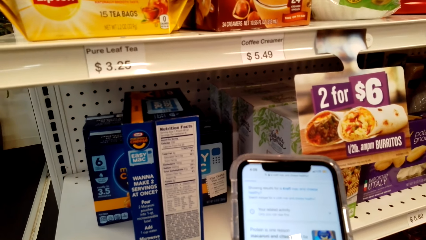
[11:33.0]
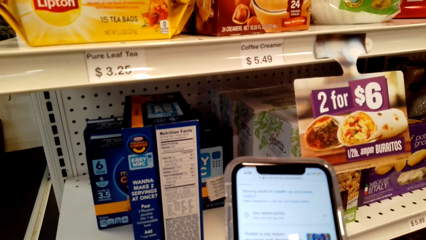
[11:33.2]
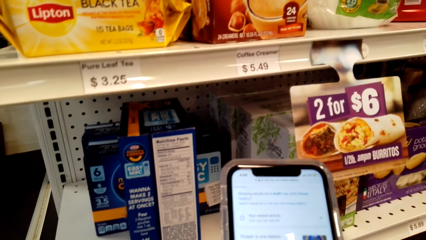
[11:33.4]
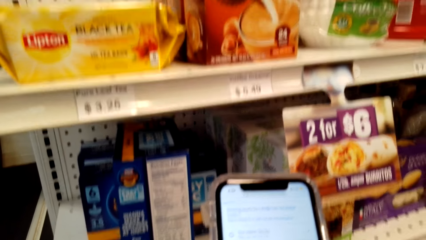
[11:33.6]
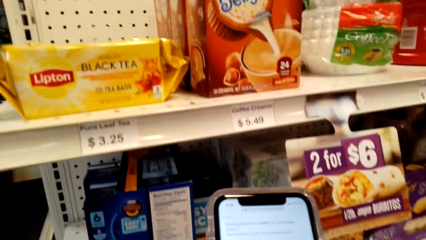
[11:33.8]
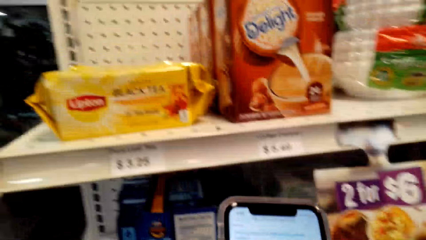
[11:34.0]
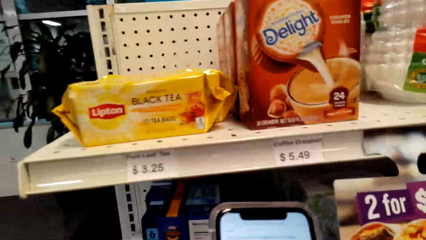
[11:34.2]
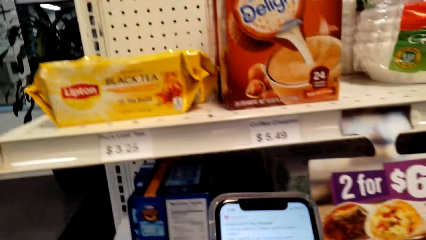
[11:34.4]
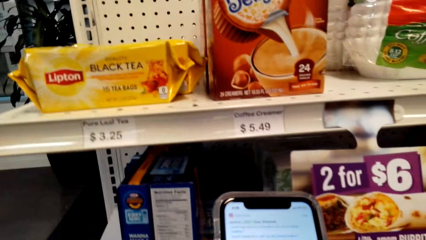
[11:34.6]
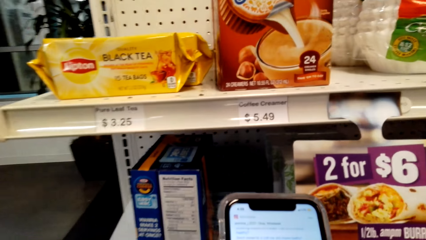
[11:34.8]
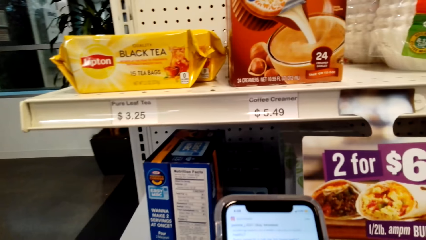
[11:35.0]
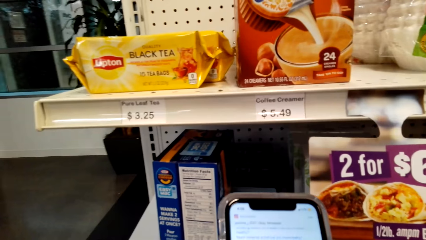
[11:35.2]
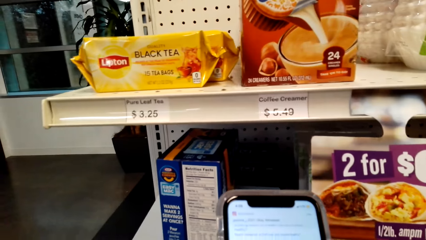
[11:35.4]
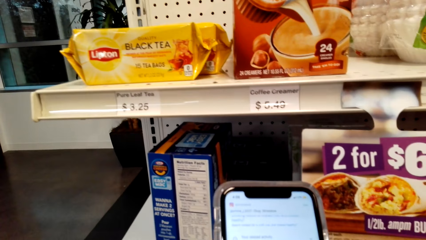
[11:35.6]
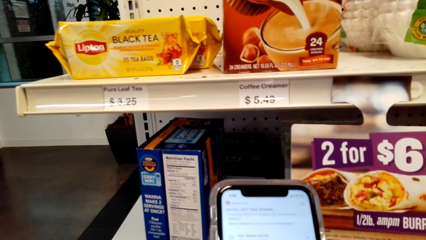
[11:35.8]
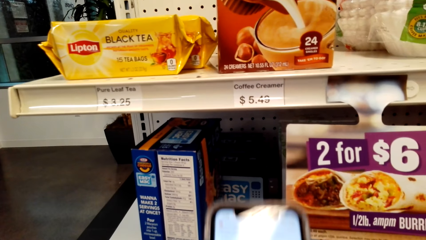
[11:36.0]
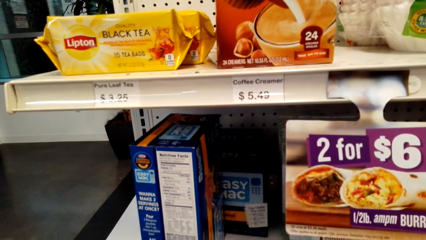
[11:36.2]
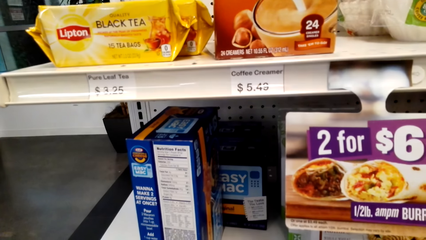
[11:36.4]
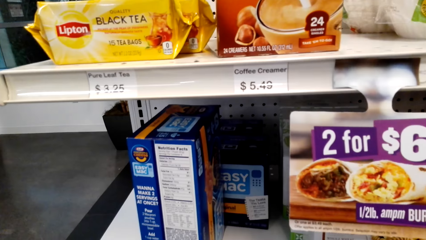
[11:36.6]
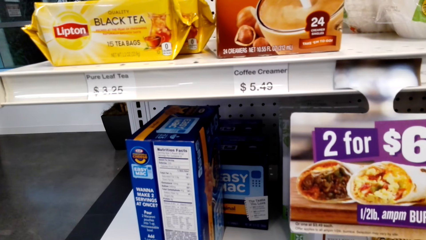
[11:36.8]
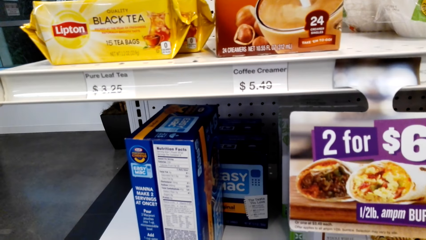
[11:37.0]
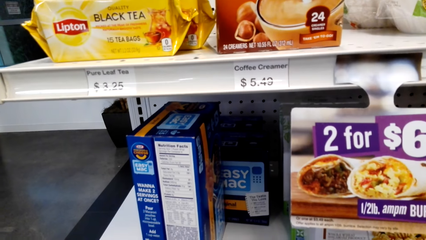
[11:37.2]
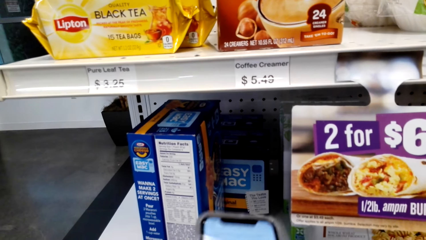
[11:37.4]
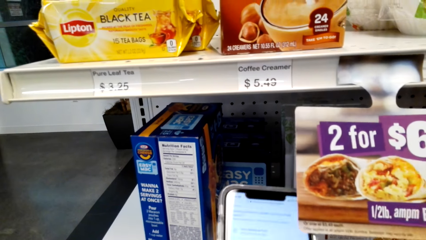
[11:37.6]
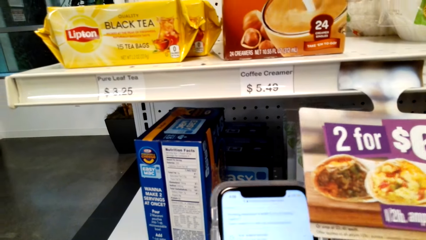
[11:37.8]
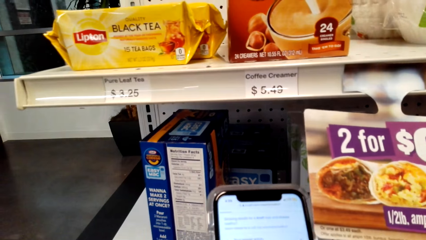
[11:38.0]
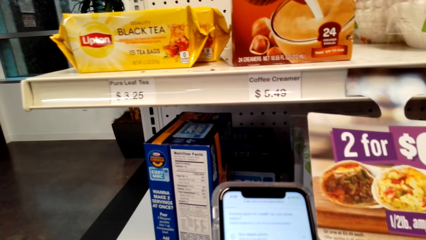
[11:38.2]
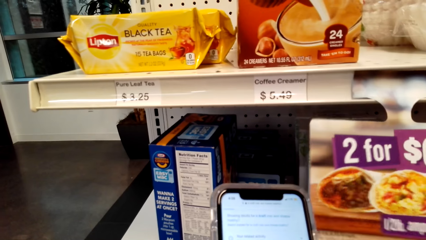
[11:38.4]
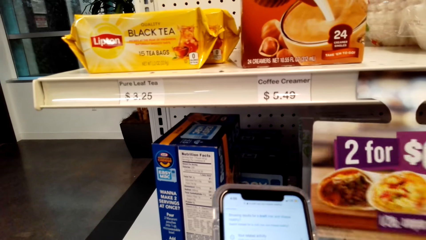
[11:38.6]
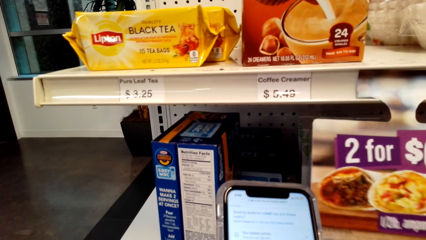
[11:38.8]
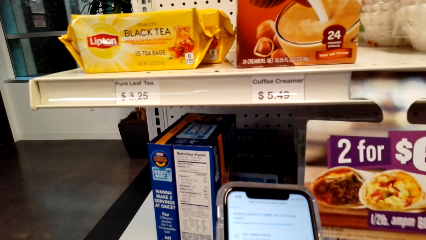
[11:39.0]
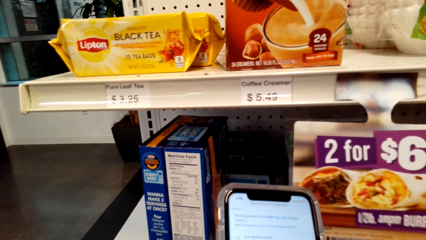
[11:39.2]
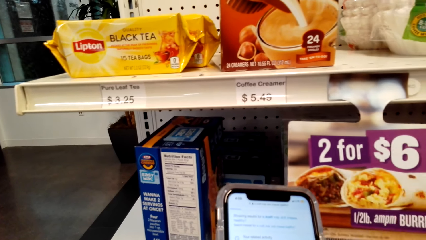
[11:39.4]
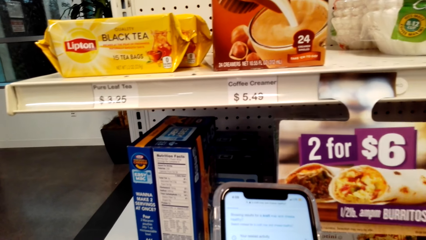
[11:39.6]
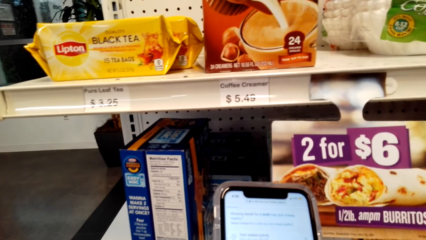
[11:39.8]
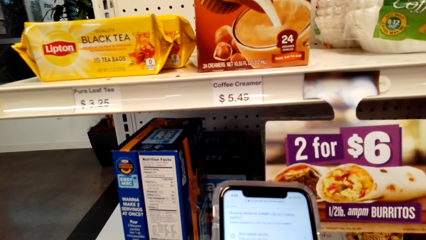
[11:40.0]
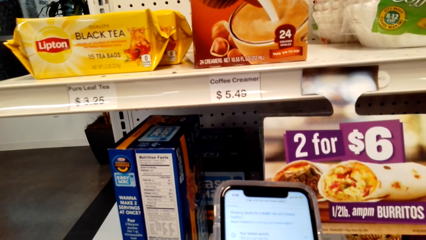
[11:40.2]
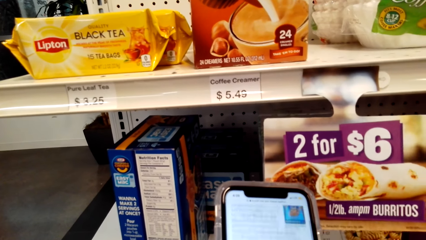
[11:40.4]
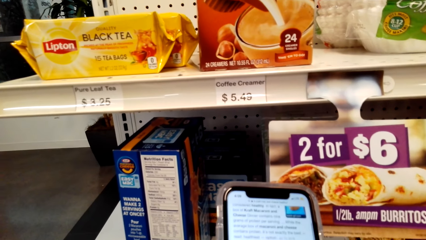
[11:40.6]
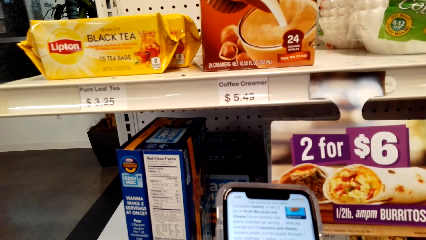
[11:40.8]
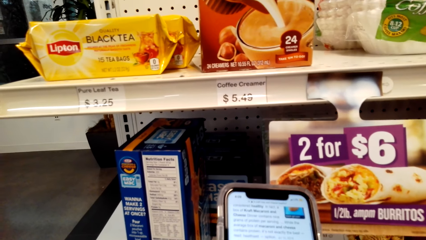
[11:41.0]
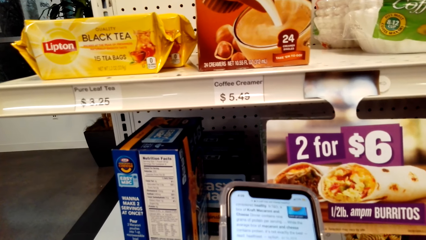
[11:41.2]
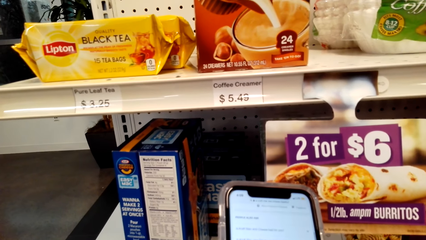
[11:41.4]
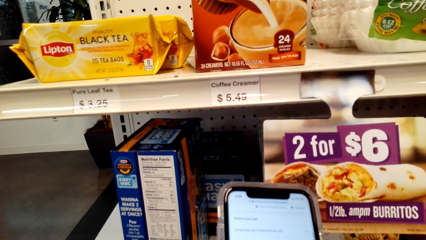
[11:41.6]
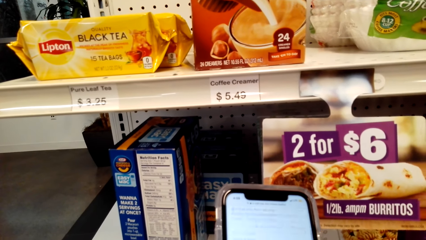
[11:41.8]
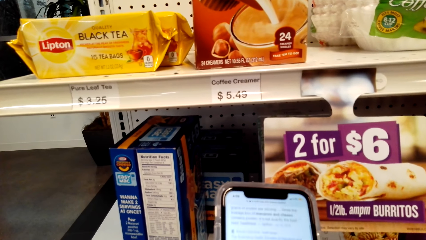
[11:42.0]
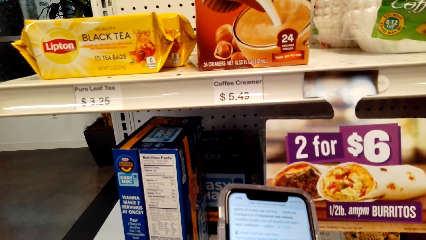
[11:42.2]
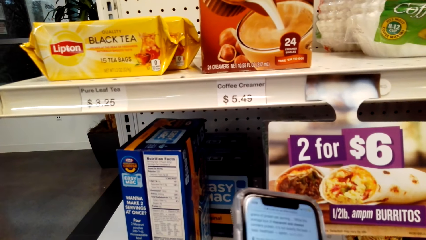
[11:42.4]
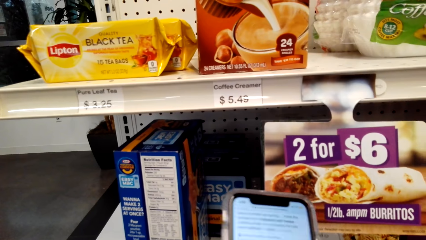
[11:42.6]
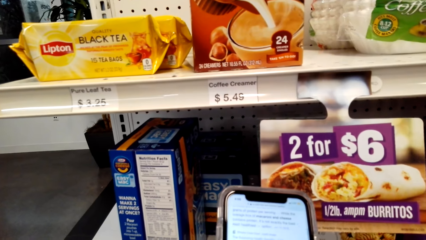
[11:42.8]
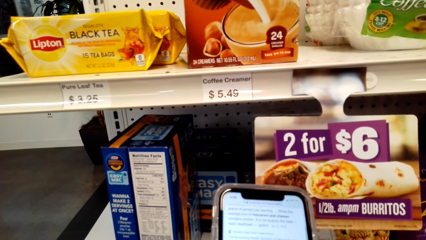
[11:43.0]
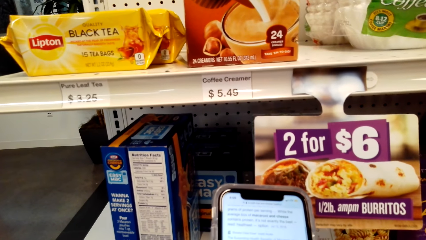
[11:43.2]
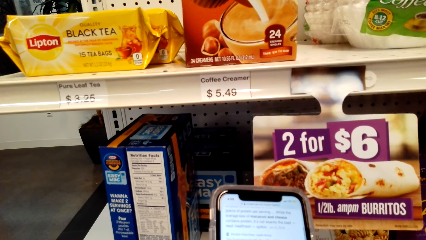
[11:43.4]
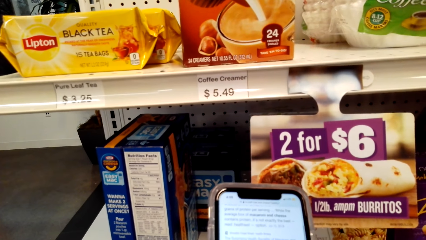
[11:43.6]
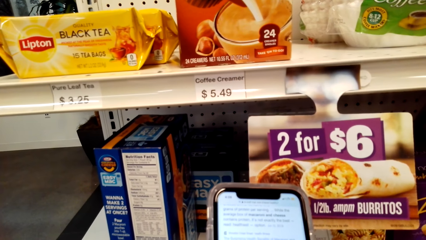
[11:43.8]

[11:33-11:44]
The camera wearer looks around a supermarket. She operates a mobile phone with her hands.

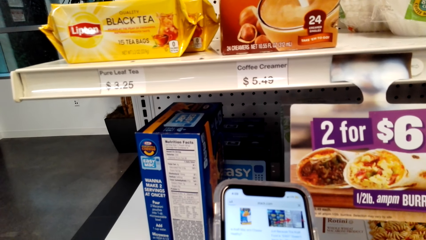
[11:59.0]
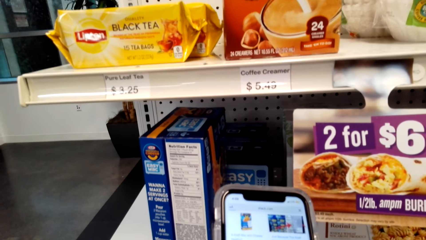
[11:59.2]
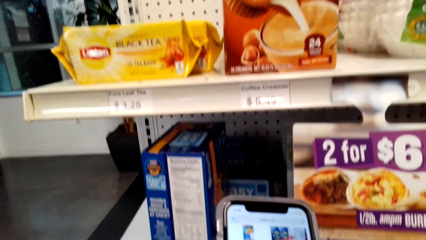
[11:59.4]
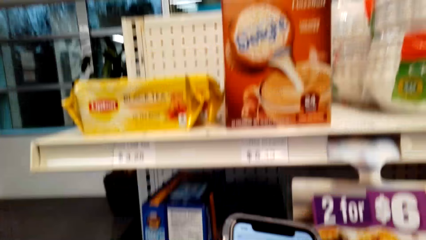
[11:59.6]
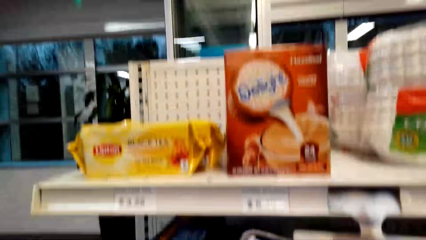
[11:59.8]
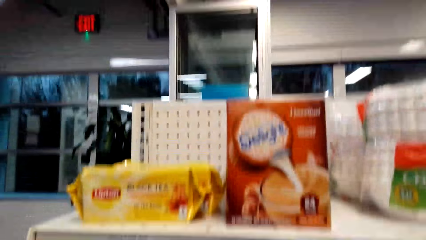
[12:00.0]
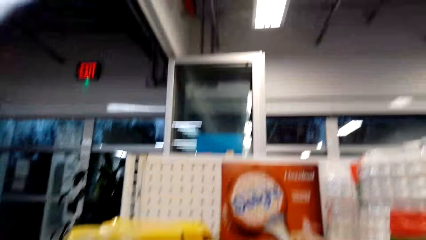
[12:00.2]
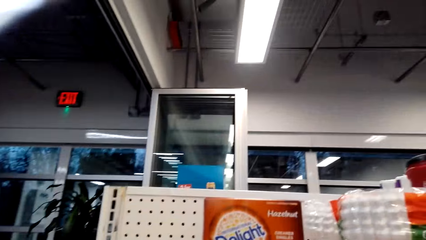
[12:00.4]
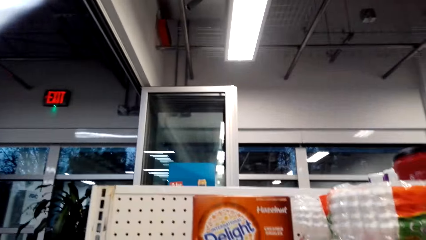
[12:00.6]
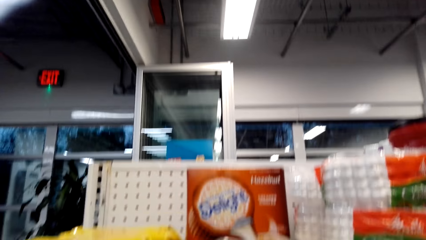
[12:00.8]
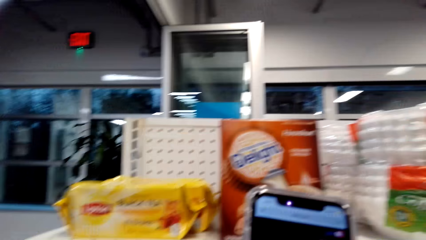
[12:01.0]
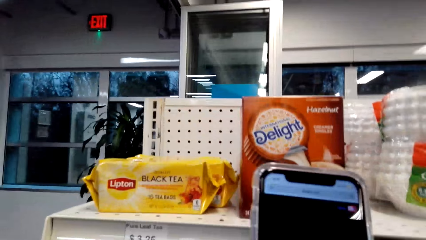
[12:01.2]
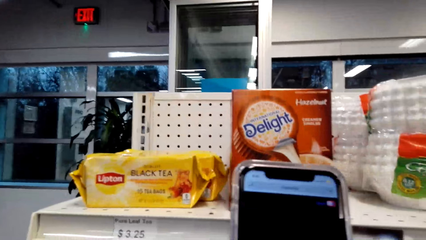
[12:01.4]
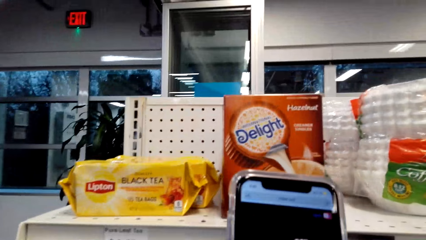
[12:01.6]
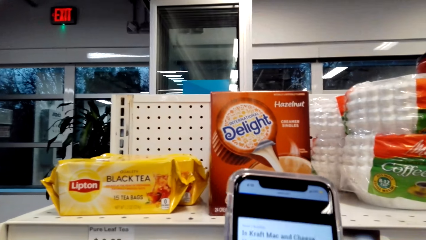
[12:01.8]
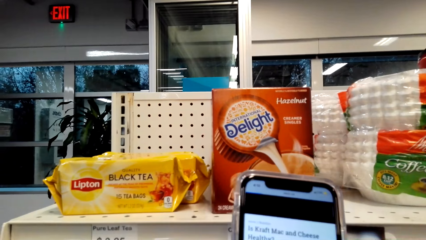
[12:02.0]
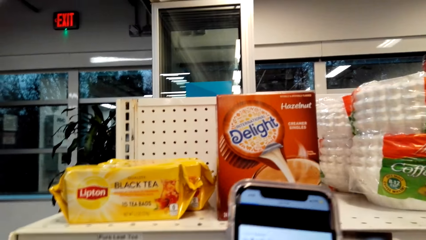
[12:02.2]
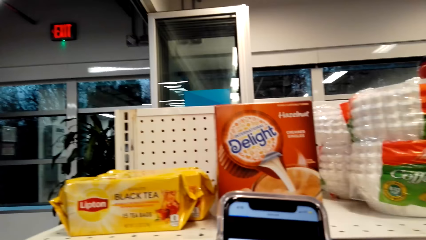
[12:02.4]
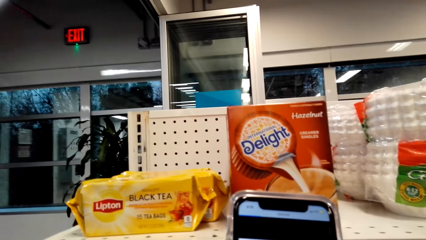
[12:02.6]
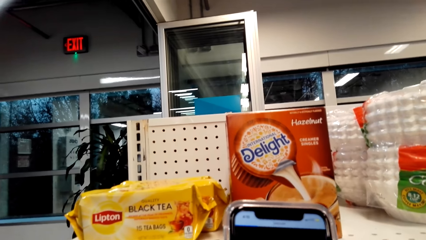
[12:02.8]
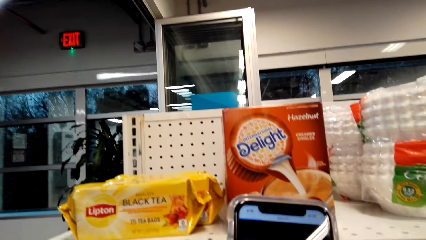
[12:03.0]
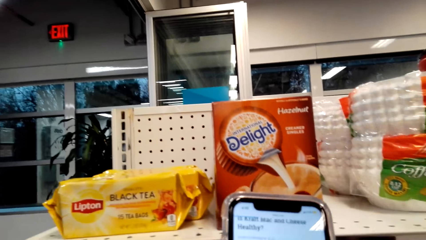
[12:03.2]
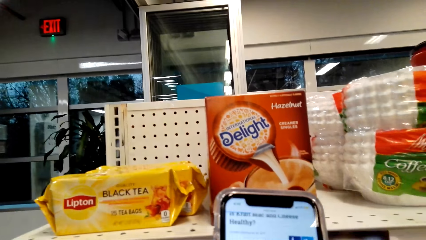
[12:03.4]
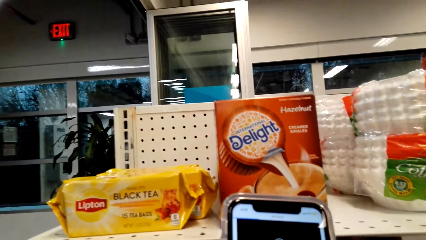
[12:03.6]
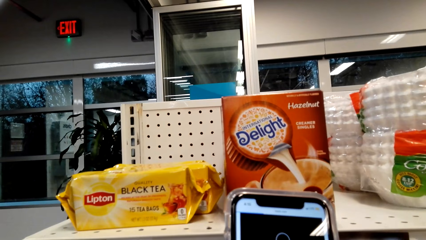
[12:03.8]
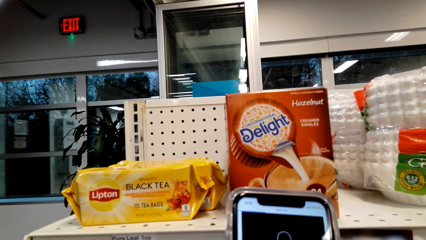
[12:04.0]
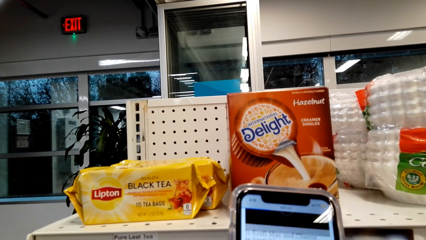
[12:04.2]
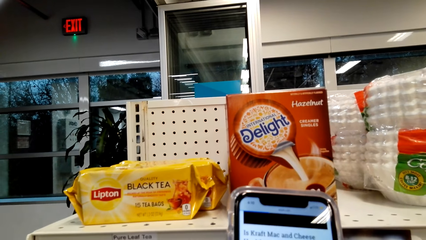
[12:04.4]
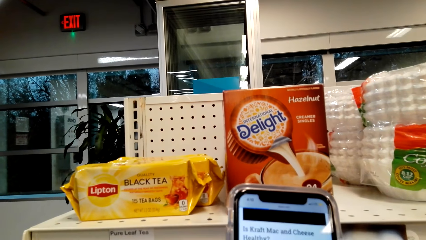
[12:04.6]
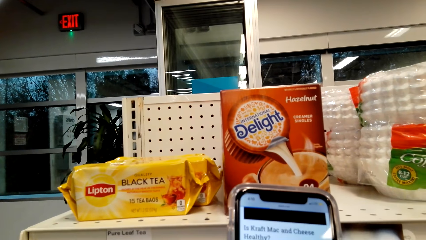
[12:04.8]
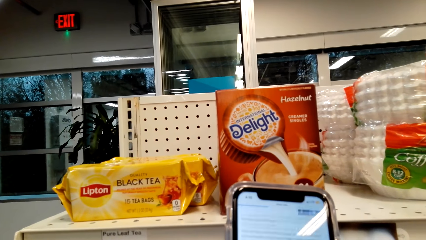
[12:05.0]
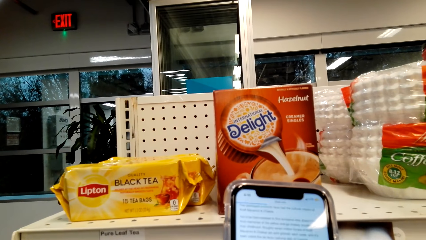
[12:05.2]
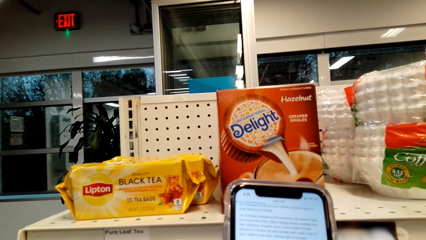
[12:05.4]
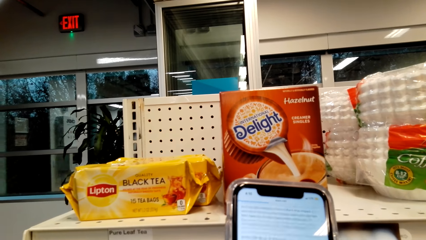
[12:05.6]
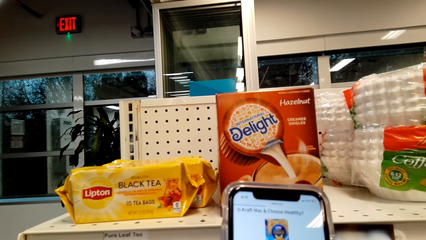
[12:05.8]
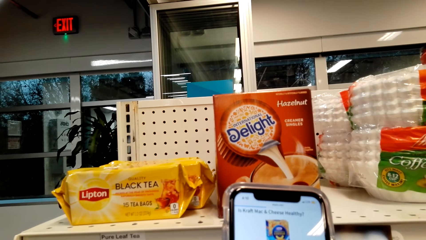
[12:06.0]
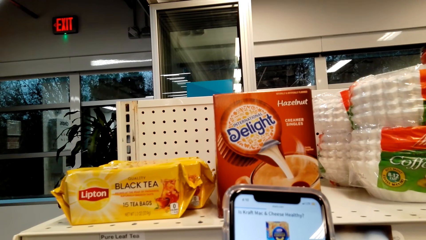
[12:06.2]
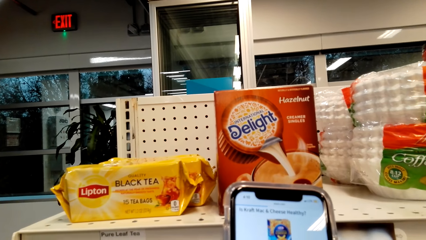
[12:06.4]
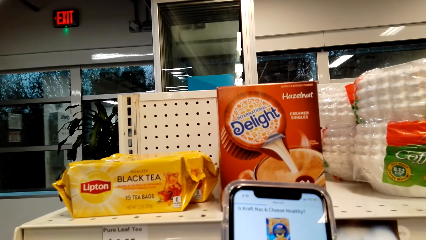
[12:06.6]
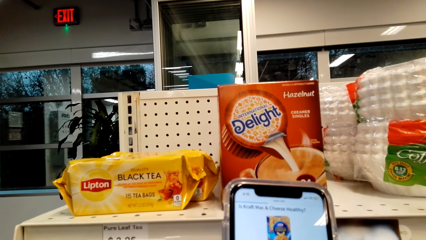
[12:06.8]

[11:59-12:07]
The camera wearer looks around a supermarket. She operates a mobile phone with her hands.
